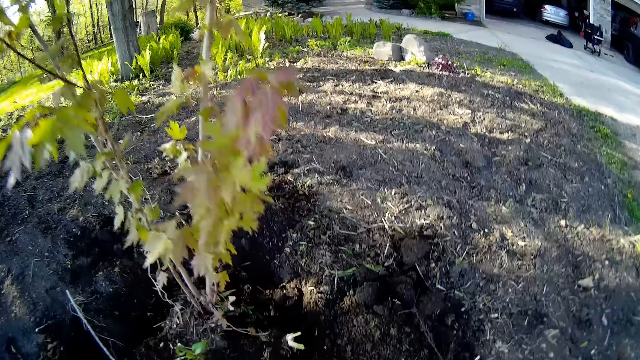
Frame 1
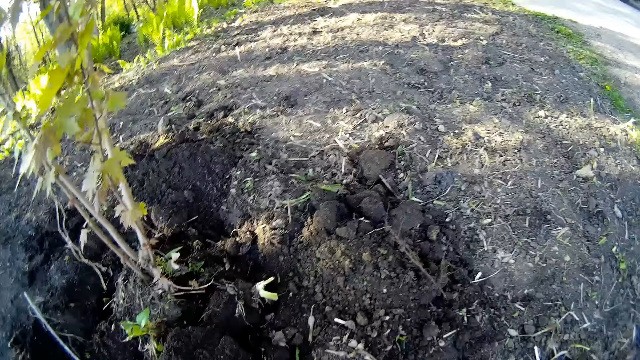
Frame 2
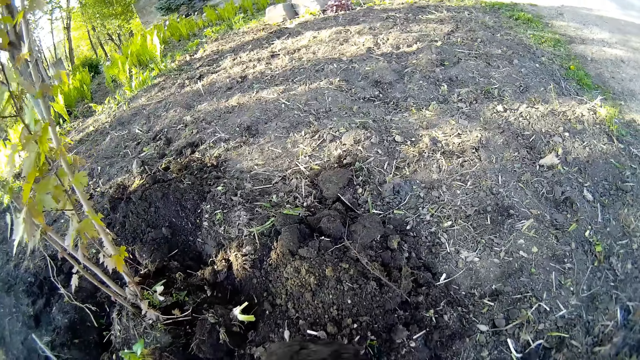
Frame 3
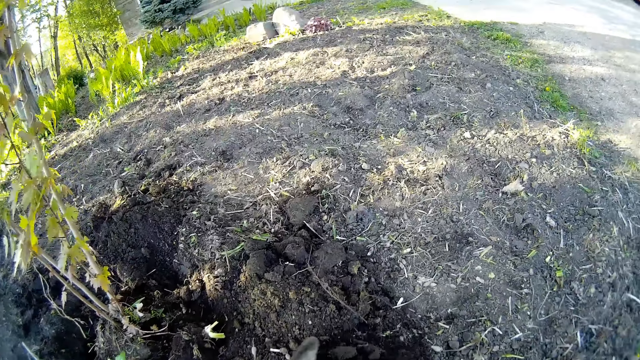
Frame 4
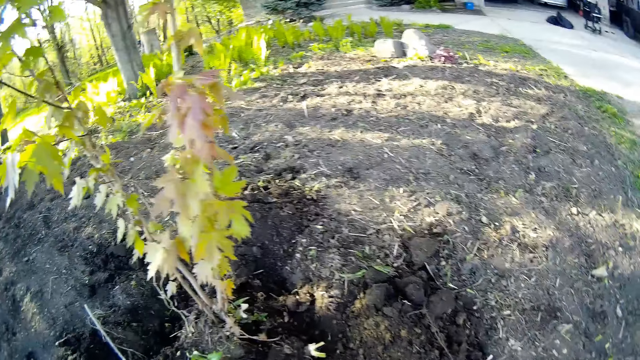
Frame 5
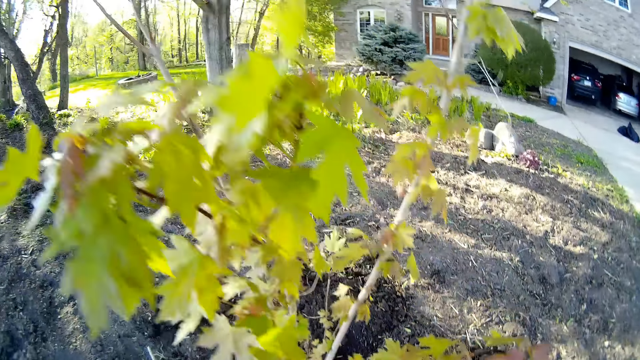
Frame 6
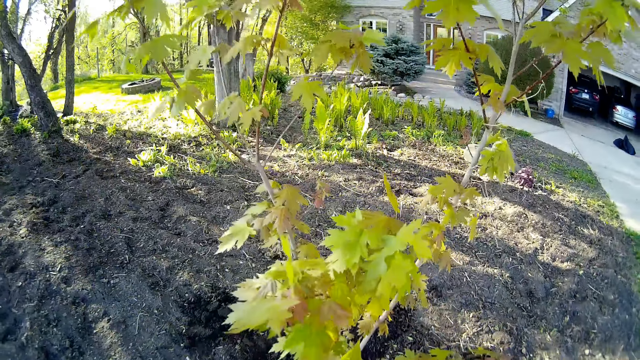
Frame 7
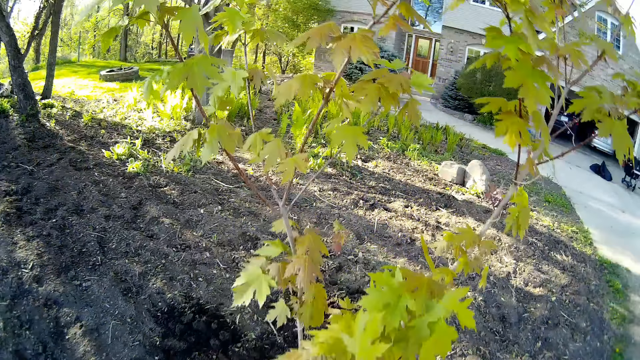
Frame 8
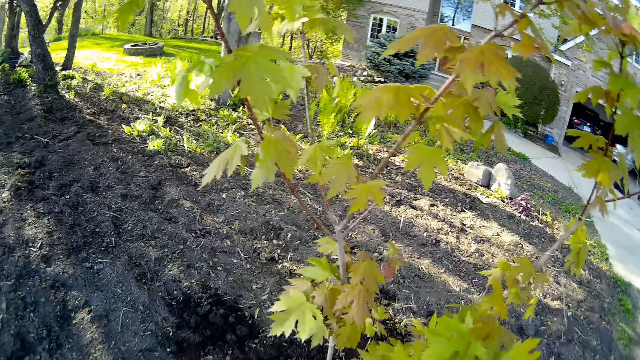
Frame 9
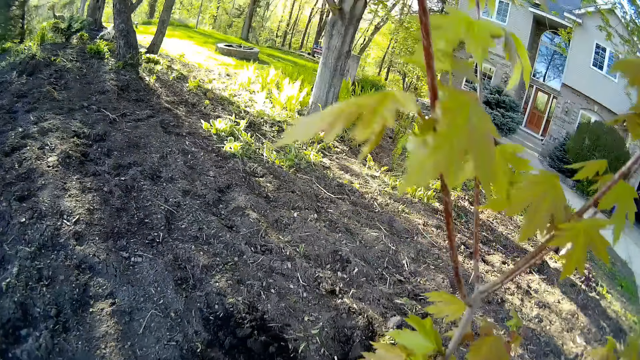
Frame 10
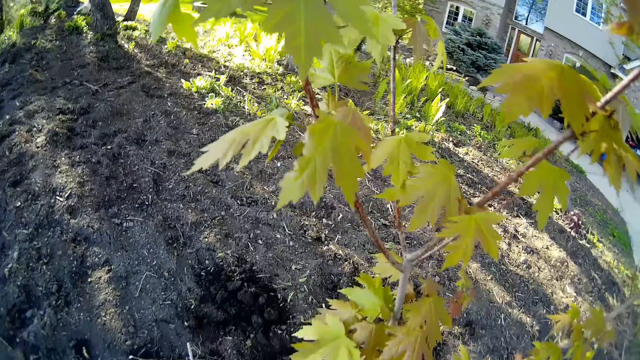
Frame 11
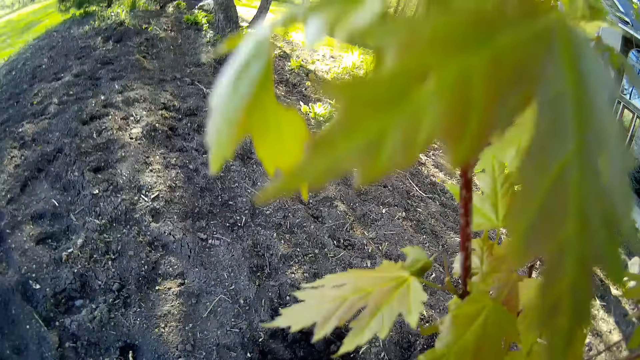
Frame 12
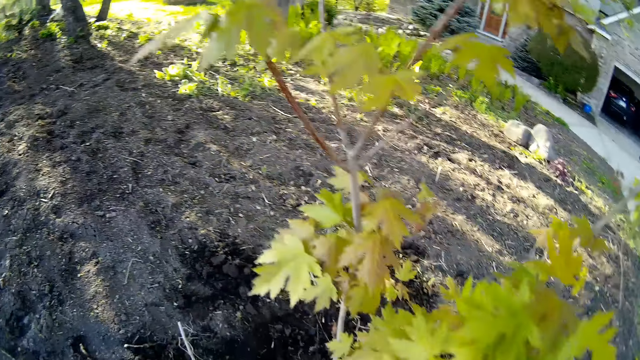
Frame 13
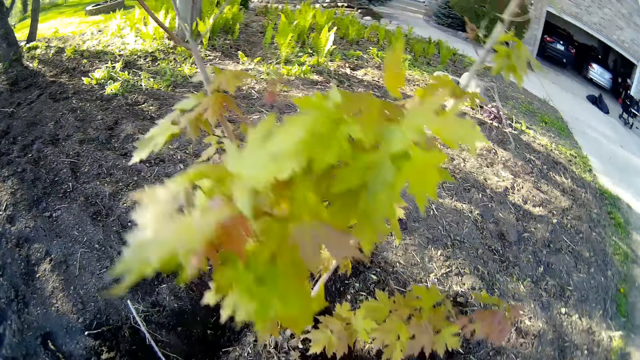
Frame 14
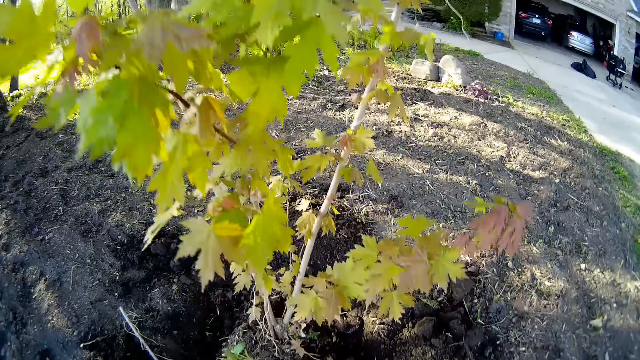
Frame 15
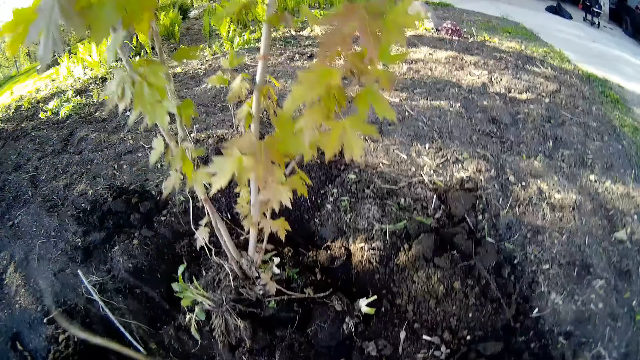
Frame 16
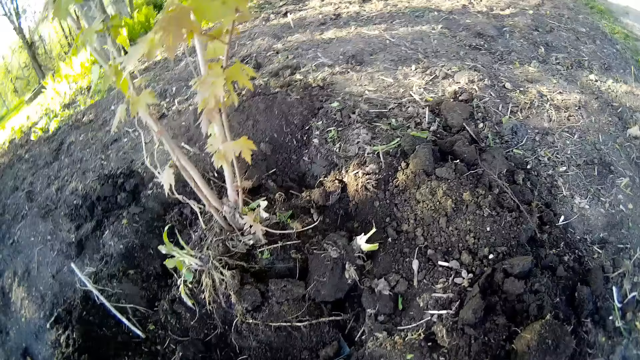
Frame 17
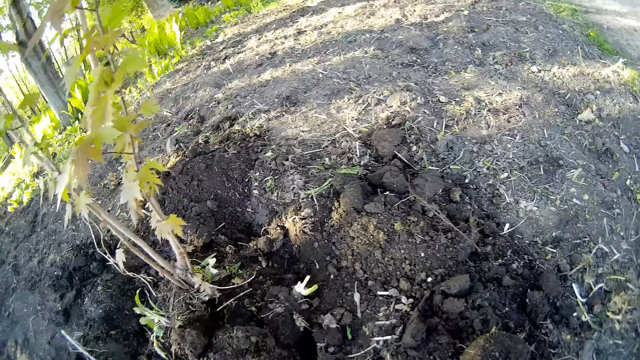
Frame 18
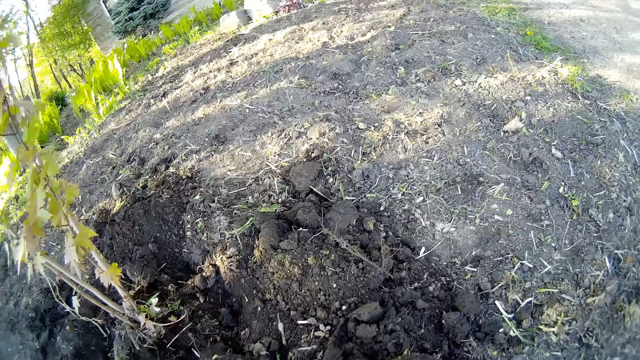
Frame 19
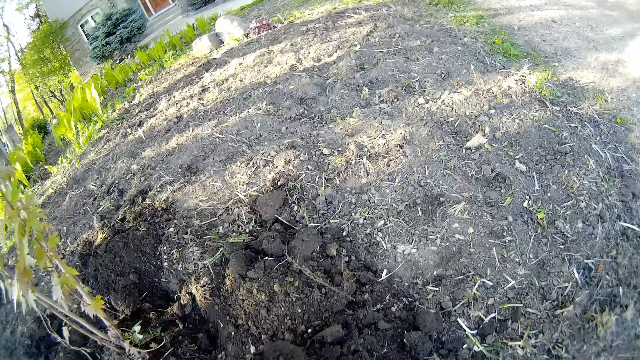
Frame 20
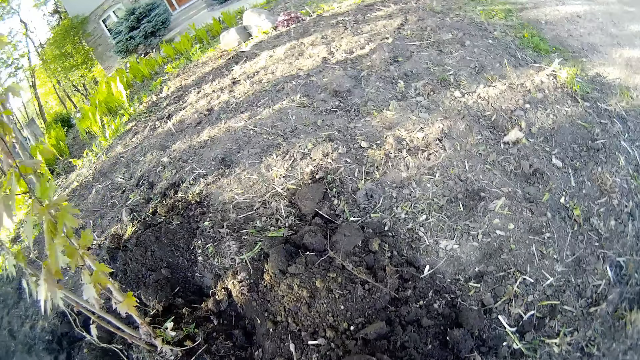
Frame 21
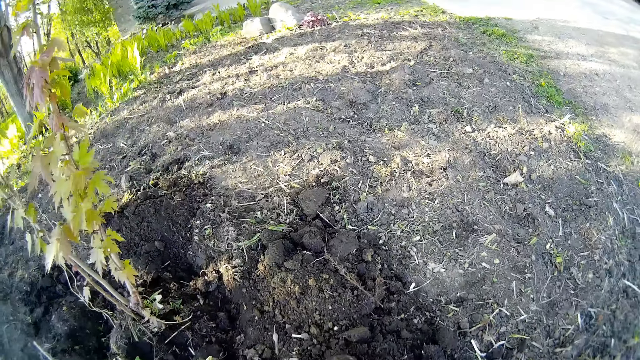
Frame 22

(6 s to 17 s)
The camera wearer digs on the ground with a shovel. He walks around the garden. He tills the soil of a plant with the shovel in his right hand. He packs the soil from the ground with the shovel in his hands.

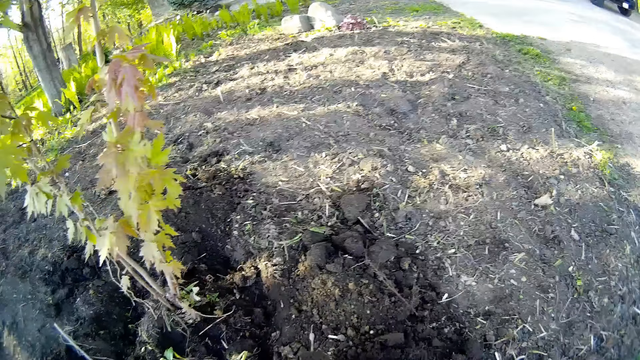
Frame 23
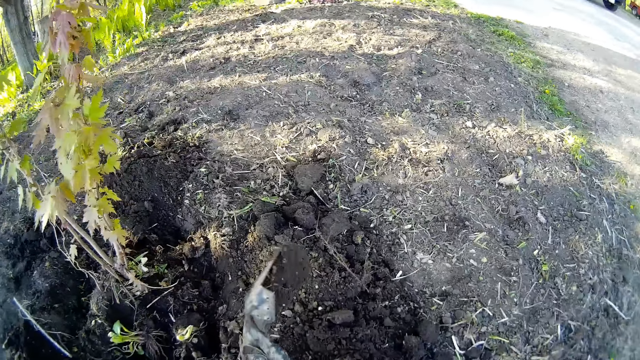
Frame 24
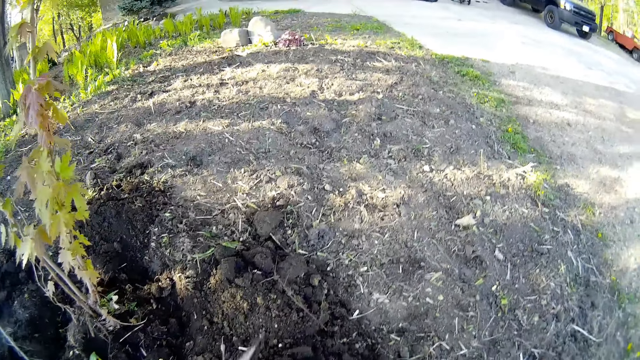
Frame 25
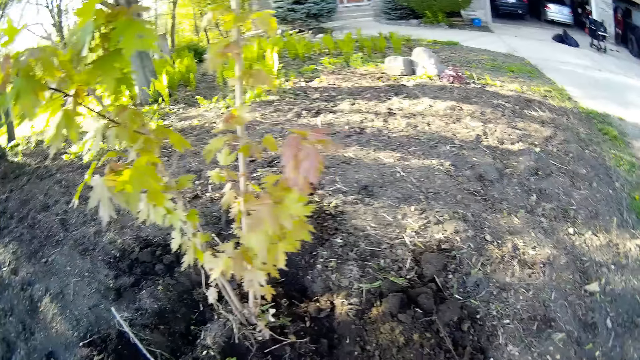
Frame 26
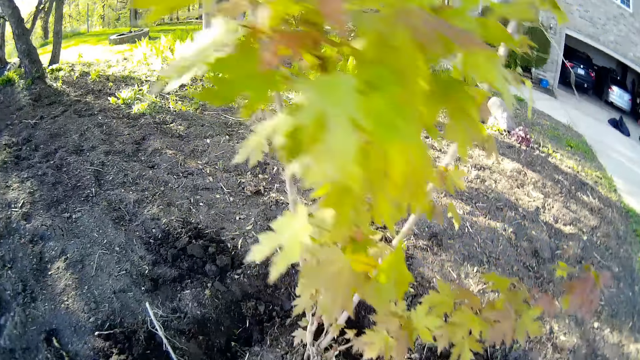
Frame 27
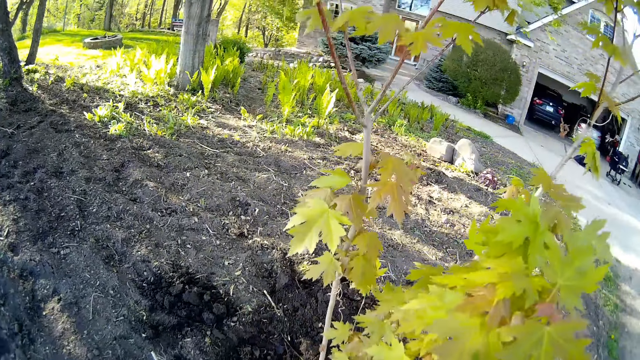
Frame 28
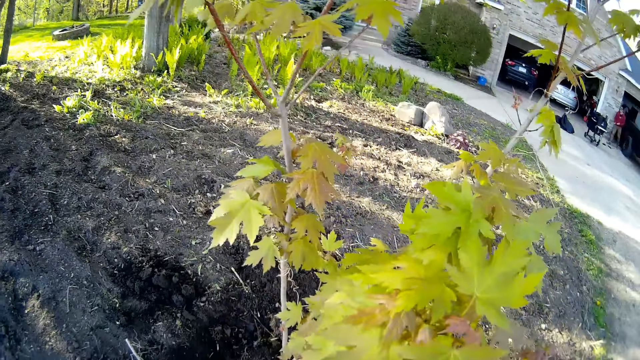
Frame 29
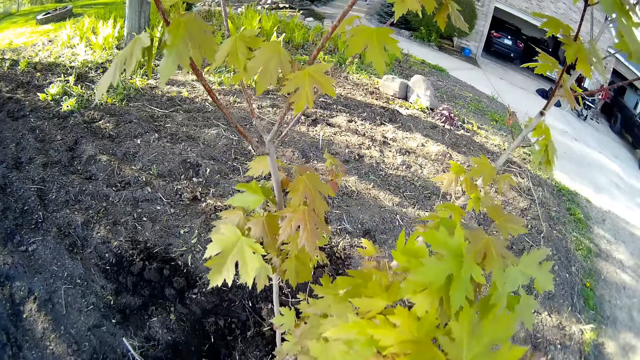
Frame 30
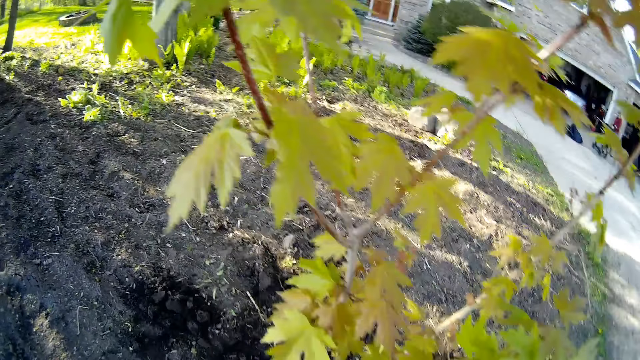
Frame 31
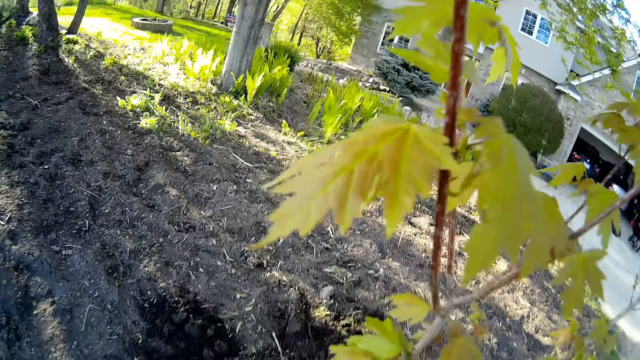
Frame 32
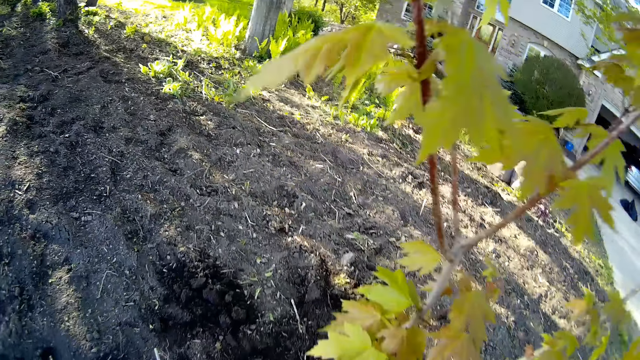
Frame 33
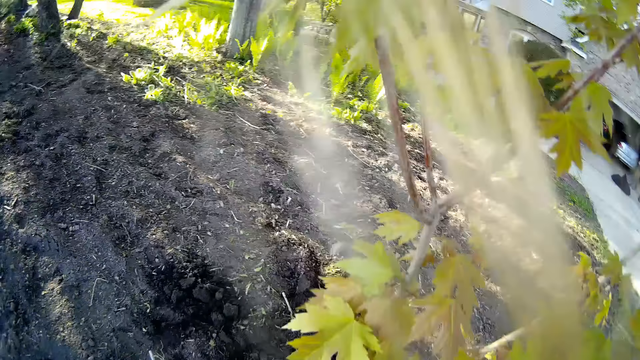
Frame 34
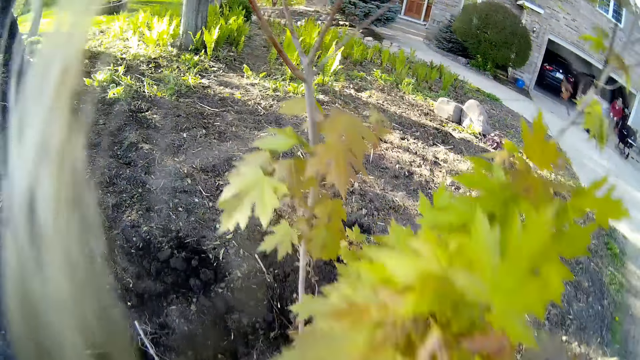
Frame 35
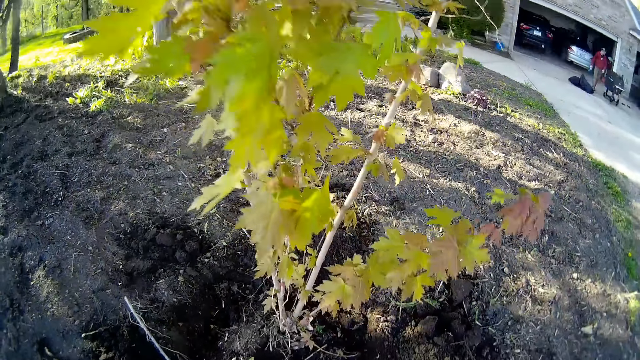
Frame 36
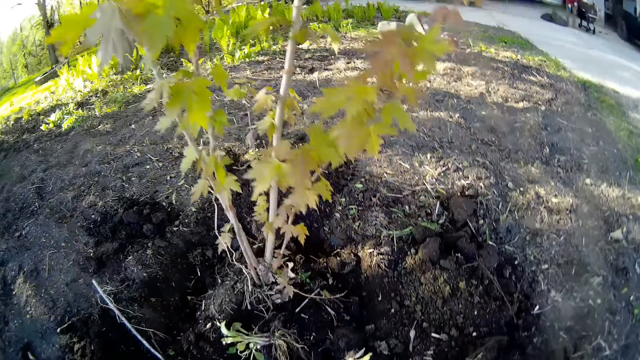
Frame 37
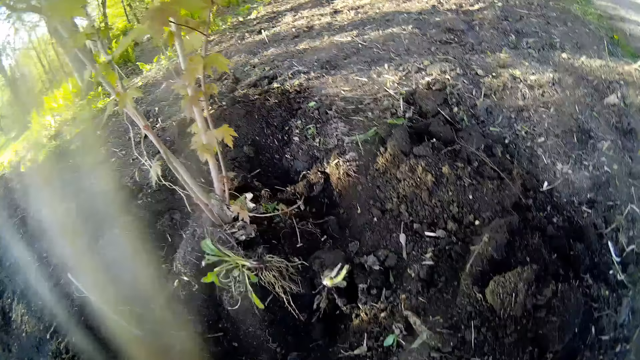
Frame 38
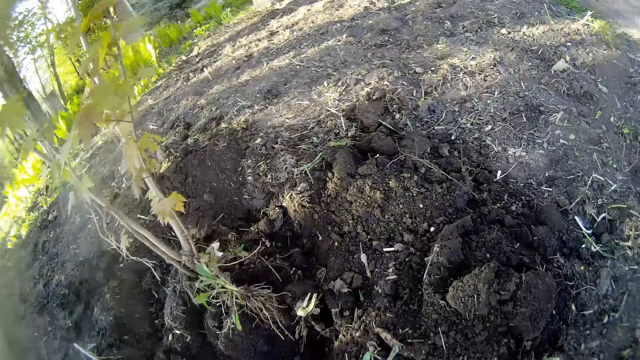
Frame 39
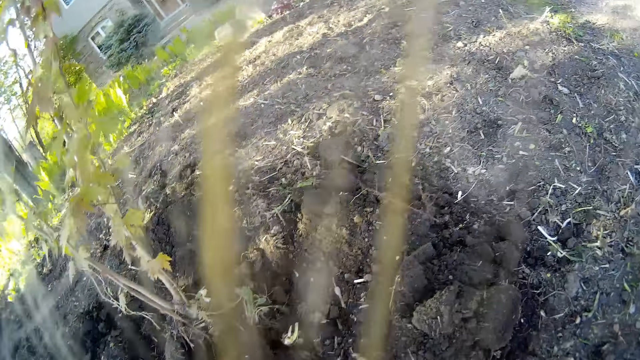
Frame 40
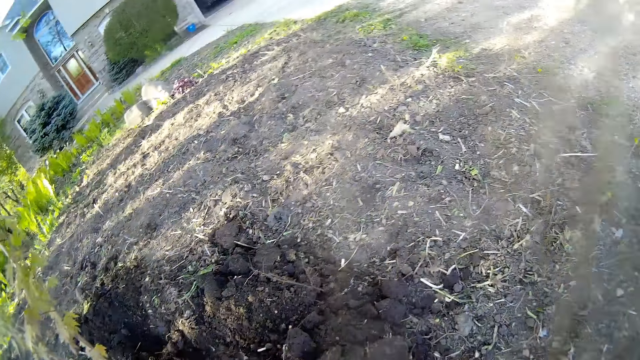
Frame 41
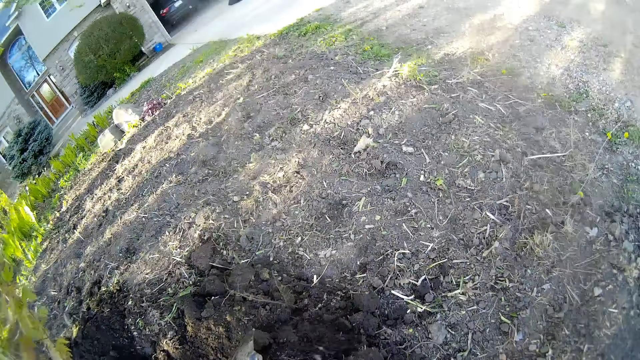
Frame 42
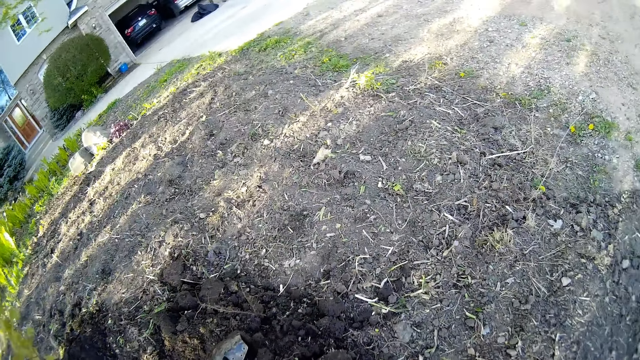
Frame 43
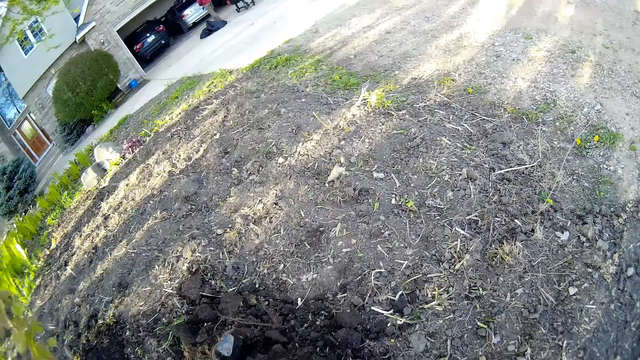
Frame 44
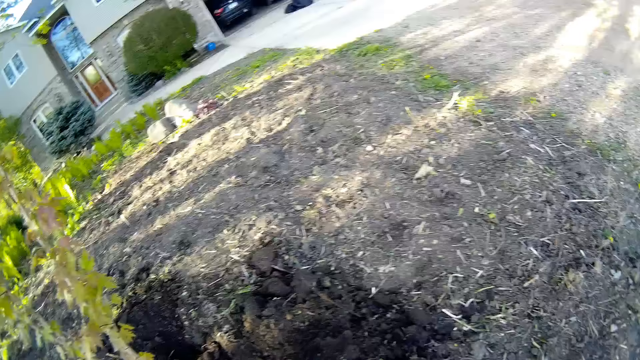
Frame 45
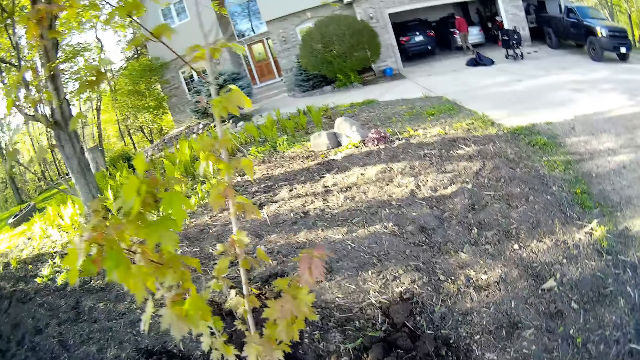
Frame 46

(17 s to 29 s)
The camera wearer pours the soil in the shovel in his hands on the ground. He scoops the soil with the shovel. He packs the soil from the ground with the shovel in his hands. He pours the soil in the shovel in his hands on the ground.
